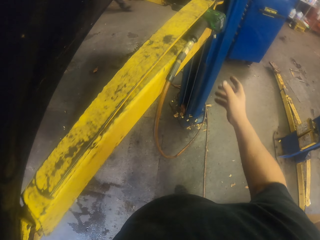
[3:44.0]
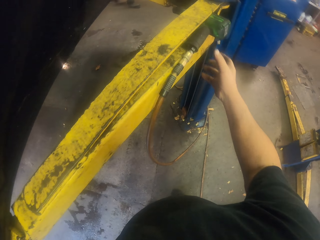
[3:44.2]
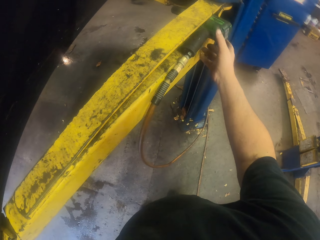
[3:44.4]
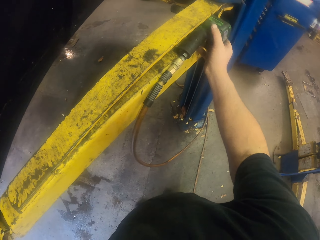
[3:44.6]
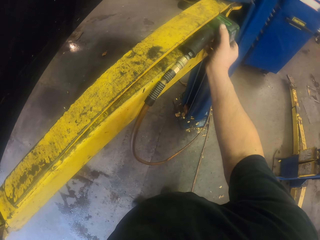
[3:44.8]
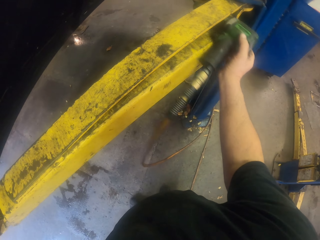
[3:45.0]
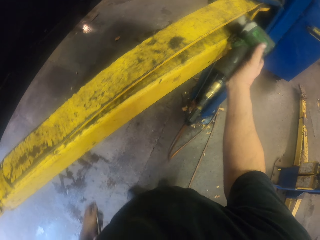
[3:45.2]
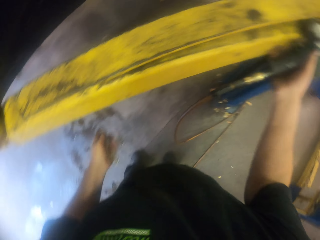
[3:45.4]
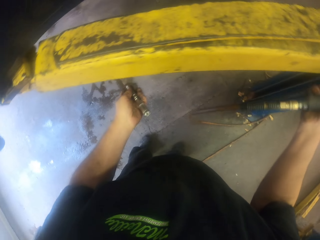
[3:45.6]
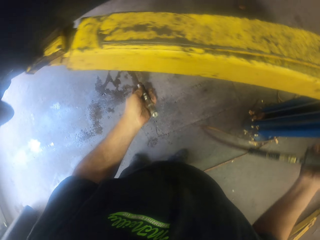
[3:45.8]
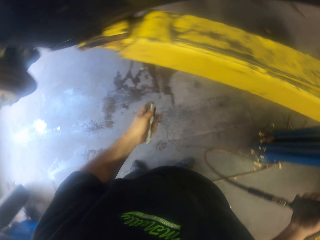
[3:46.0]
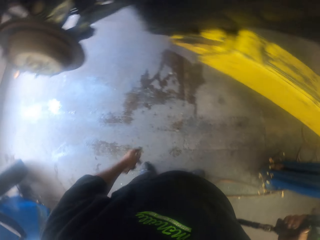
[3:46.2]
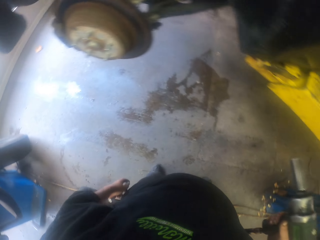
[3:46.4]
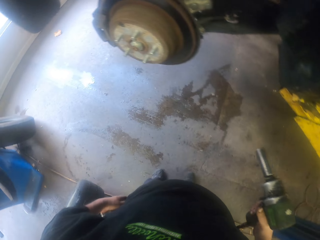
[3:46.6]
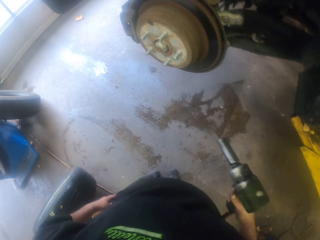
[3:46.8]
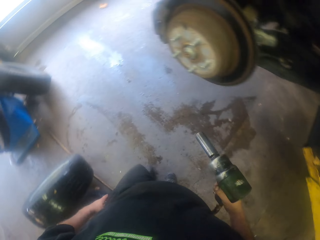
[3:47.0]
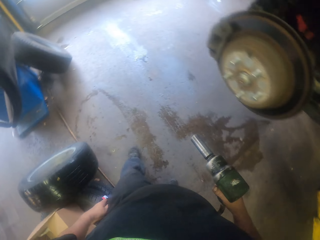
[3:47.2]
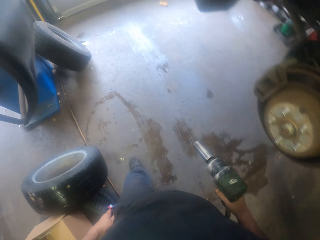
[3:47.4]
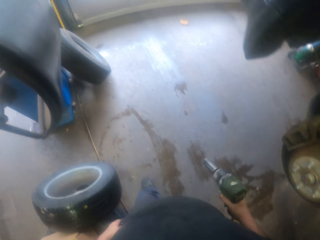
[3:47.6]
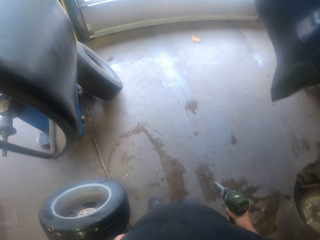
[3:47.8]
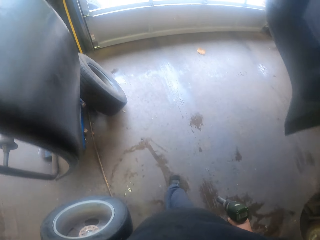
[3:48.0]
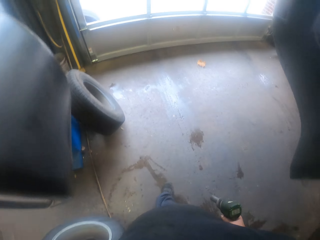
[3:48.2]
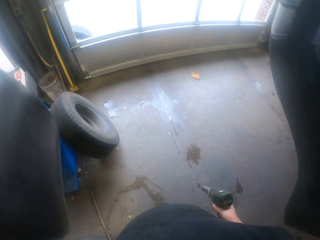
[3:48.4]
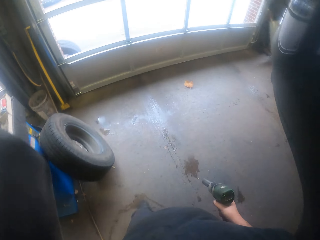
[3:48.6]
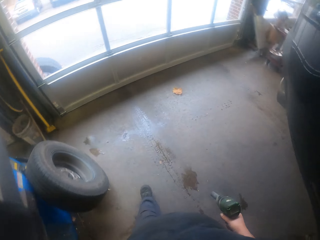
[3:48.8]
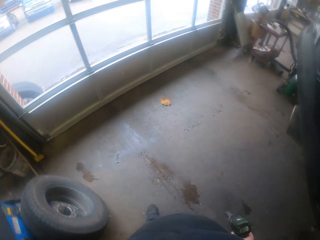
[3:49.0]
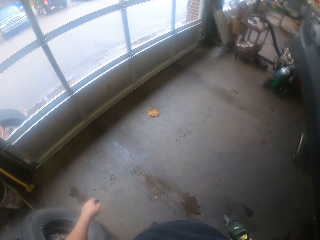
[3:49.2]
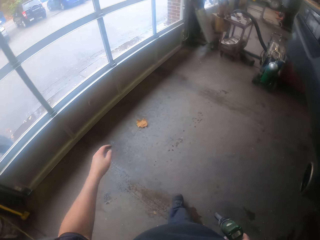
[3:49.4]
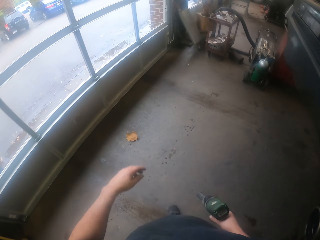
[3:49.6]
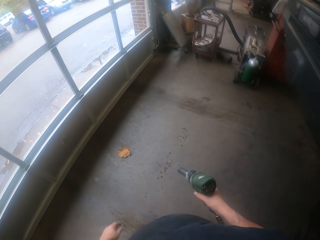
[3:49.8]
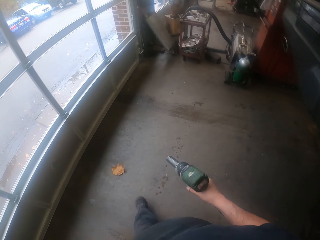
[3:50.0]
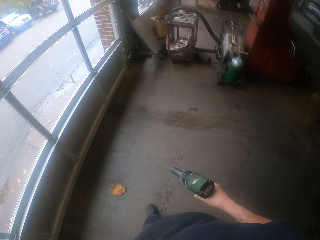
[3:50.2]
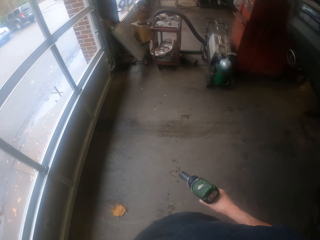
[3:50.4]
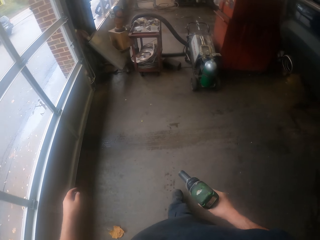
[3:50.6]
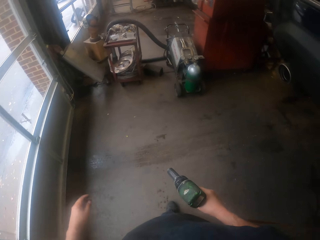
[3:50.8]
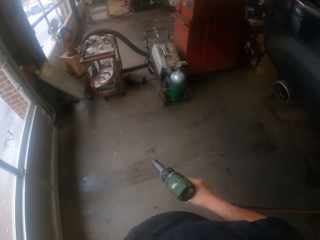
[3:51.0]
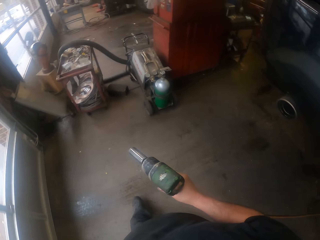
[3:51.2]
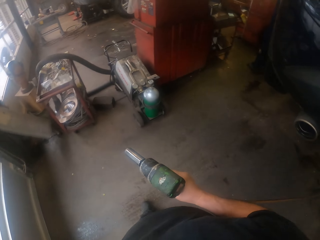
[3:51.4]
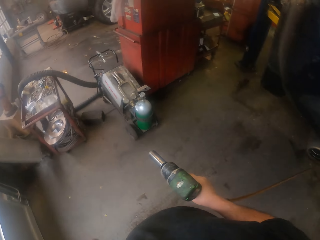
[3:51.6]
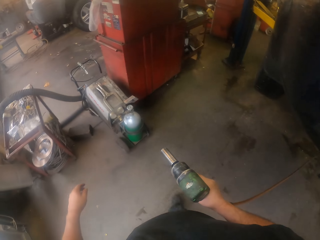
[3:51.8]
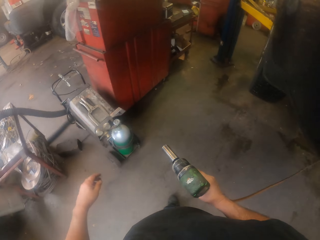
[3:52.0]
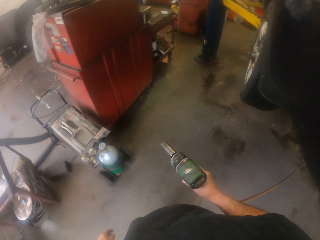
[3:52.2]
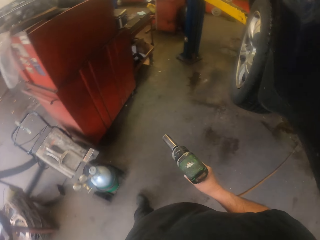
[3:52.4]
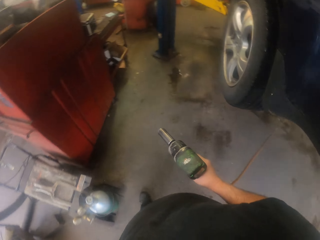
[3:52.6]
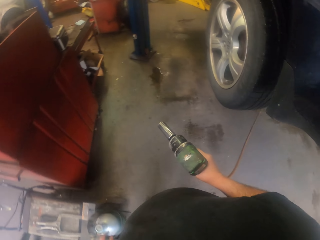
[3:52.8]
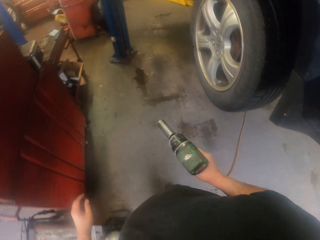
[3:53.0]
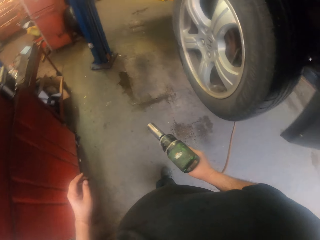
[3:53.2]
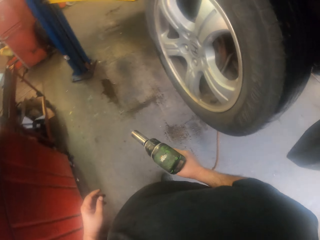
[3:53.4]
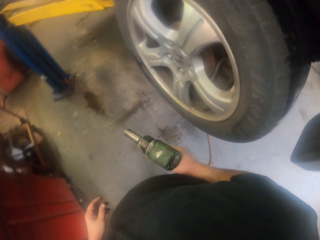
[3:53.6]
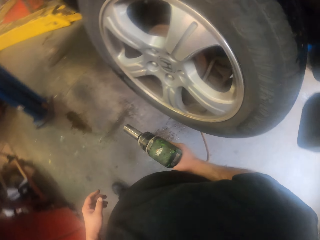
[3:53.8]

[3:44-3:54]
The camera wearer stops. They hold a drill. They pick up an impact wrench. They look at the torch. They turn to the side. They walk around.

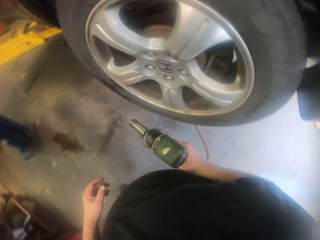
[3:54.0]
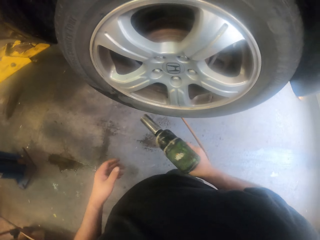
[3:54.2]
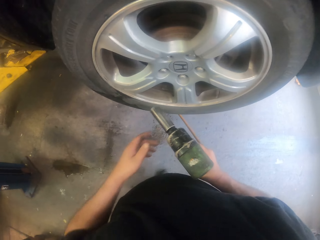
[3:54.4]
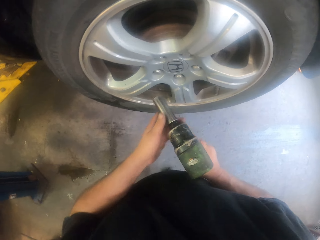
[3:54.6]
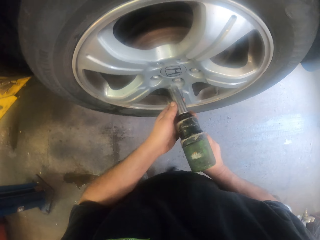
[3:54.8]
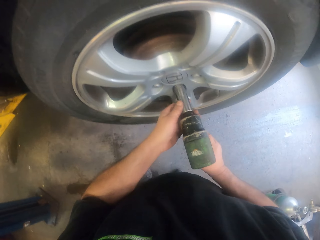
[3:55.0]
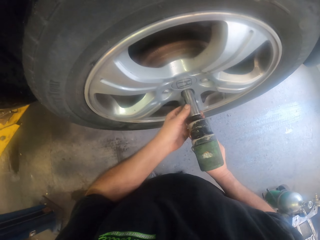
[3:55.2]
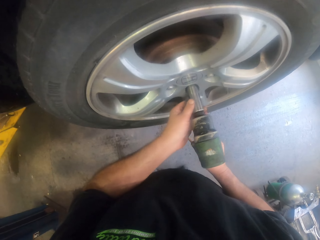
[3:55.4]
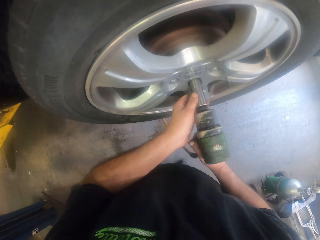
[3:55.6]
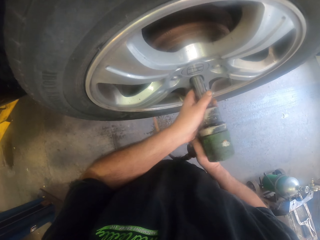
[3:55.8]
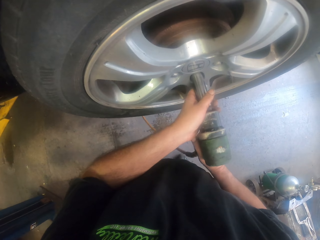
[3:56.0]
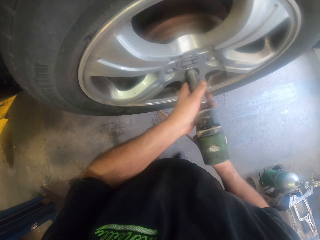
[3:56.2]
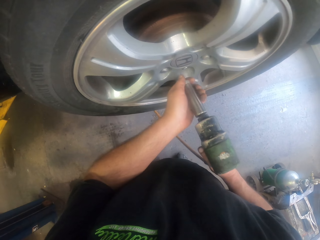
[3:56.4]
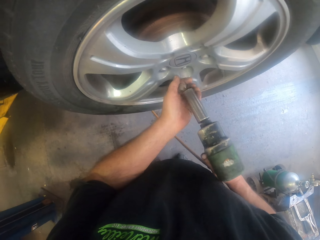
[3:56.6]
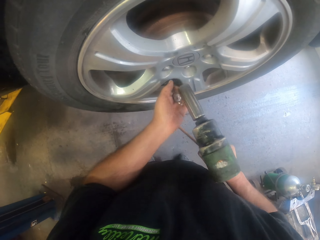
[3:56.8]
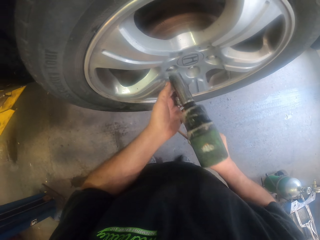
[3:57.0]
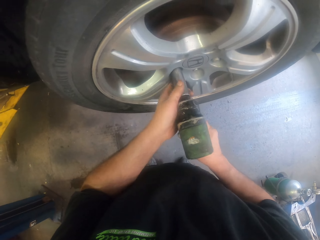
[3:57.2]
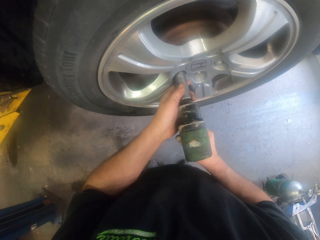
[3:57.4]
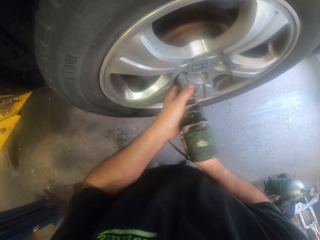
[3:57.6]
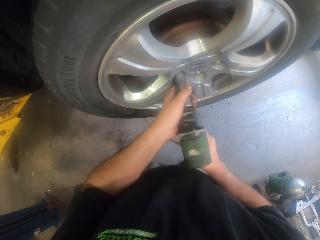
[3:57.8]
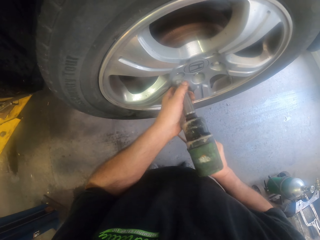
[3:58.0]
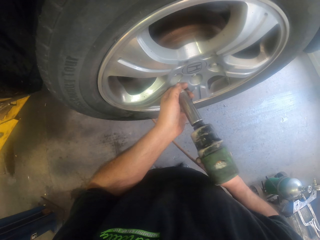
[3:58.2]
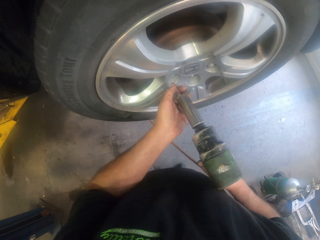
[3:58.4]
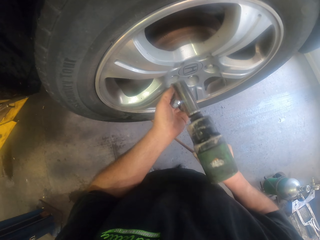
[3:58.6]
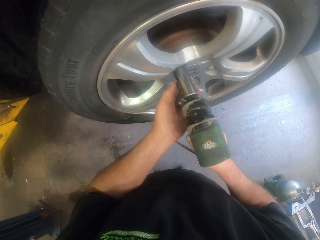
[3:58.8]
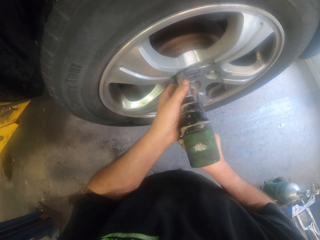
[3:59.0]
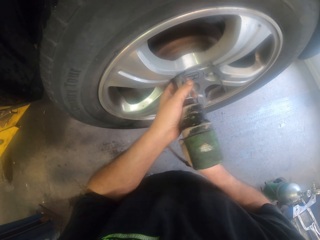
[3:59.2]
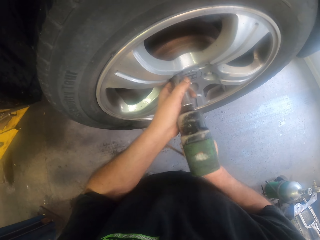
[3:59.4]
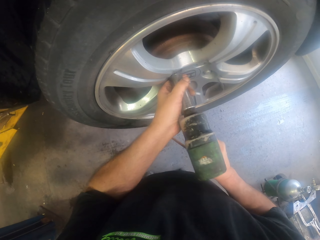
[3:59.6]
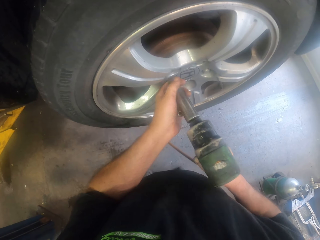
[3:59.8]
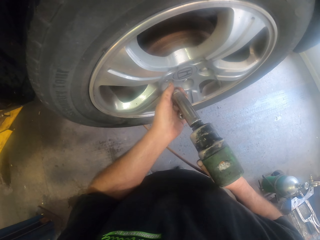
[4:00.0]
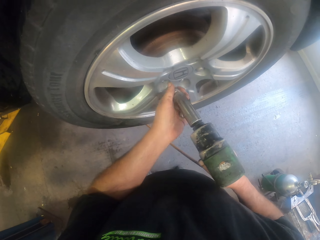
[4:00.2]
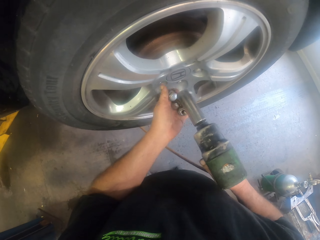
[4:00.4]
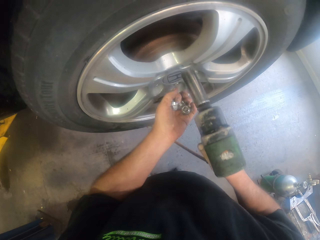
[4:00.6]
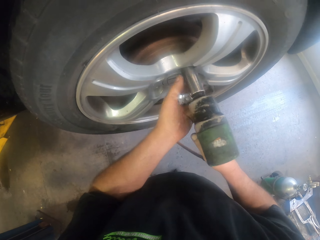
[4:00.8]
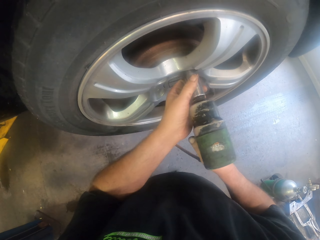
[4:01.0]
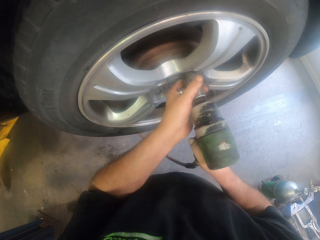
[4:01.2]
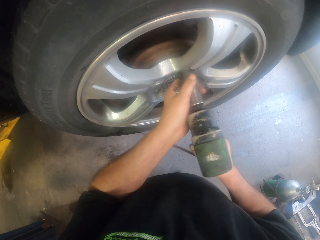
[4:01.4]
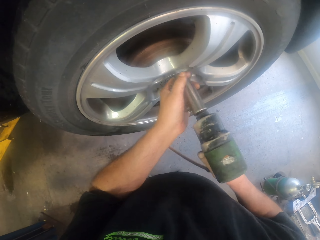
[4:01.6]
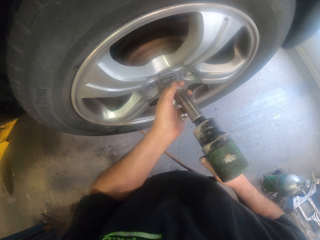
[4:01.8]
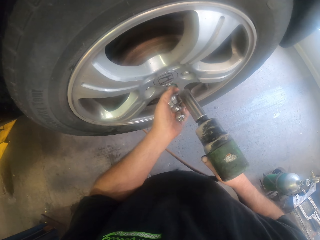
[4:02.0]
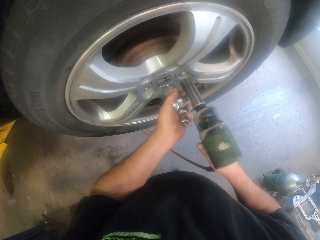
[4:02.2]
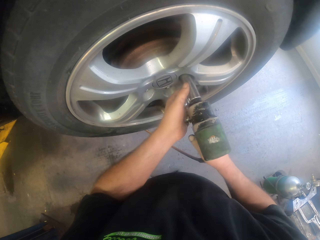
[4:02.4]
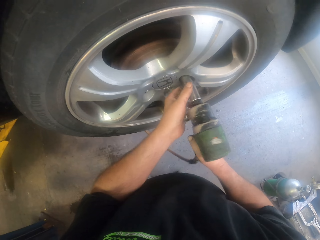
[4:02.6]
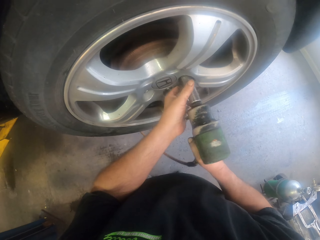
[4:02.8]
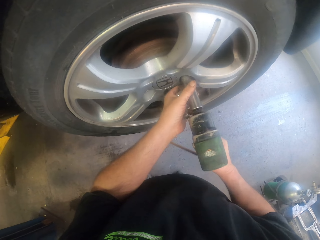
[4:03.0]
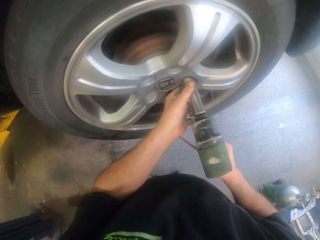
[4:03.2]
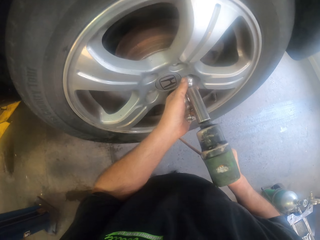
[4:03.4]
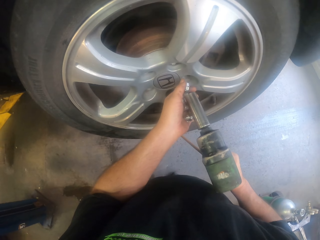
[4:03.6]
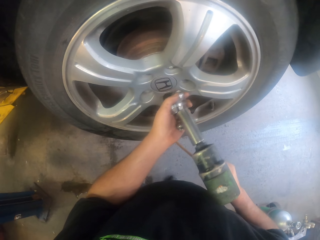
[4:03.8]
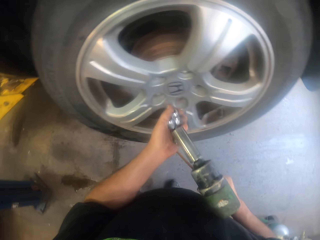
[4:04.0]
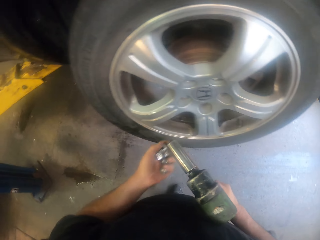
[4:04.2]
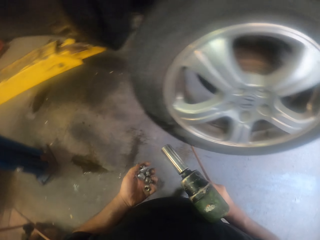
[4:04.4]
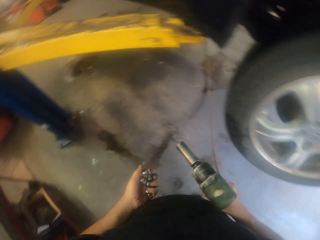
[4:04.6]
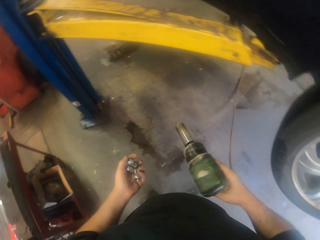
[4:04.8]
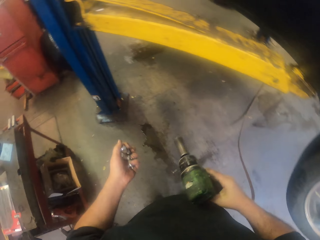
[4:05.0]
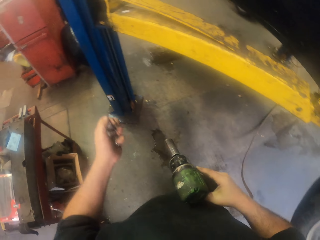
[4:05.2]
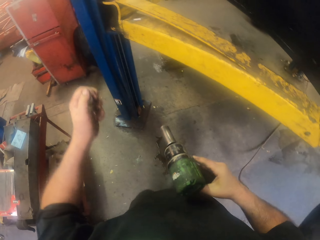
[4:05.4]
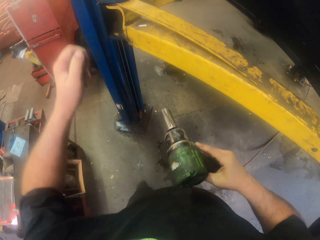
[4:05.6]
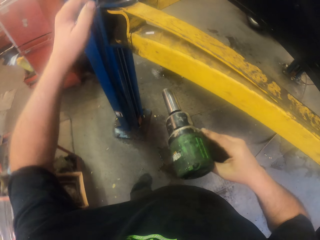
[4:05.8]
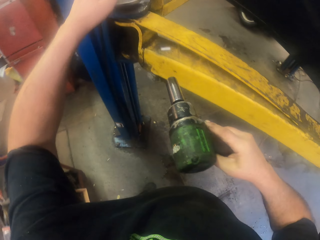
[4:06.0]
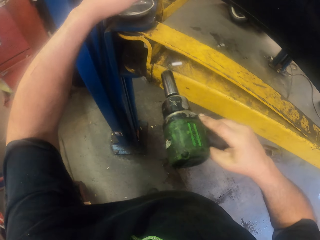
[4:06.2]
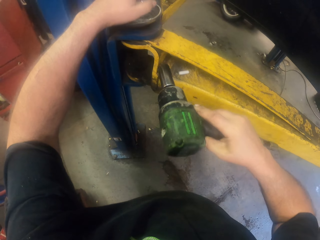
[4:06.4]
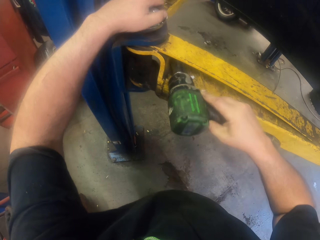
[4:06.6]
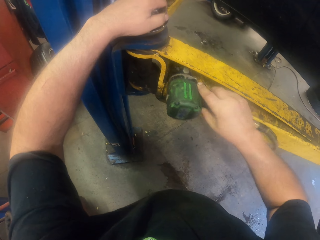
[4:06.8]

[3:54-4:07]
The camera wearer stops. They remove a wheel nut lock with a drill. They put the wheel nut lock in the left hand. They remove another wheel nut lock. They put the wheel nut lock in the left hand. They remove another wheel nut lock. They put the wheel nut lock in the left hand. They remove another wheel nut lock. They put the wheel nut lock in the left hand. They remove another wheel nut lock. They put the wheel nut lock in the left hand. They turn to the side. They walk. They put bolts in a holder.
